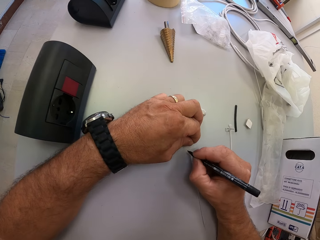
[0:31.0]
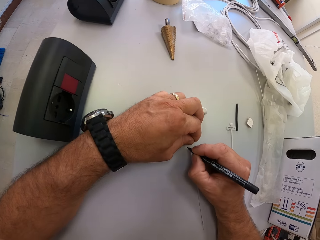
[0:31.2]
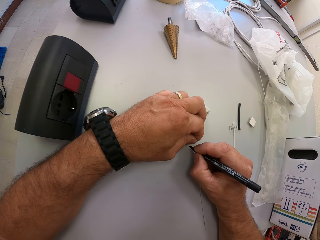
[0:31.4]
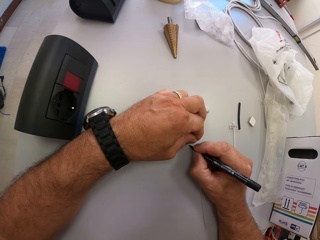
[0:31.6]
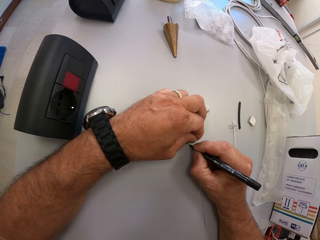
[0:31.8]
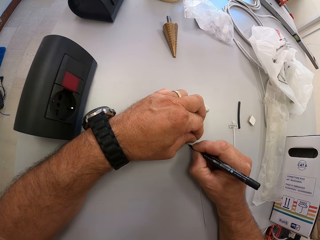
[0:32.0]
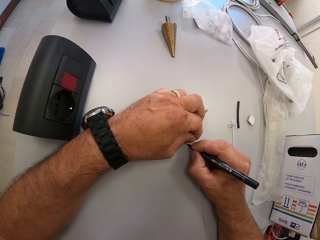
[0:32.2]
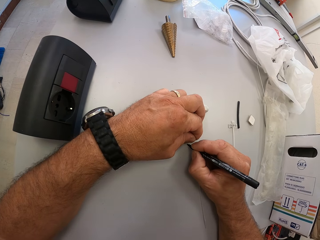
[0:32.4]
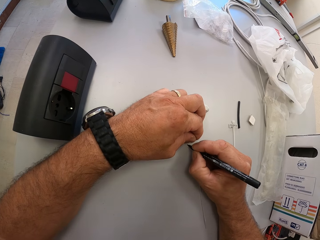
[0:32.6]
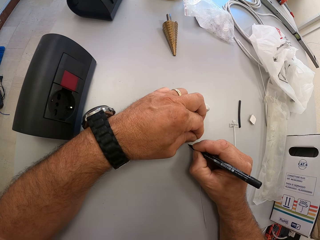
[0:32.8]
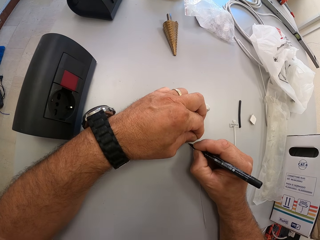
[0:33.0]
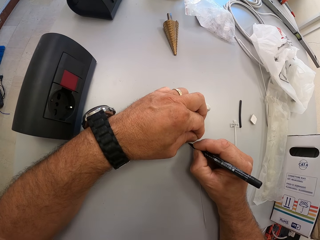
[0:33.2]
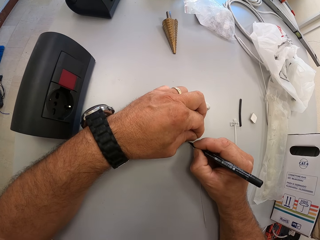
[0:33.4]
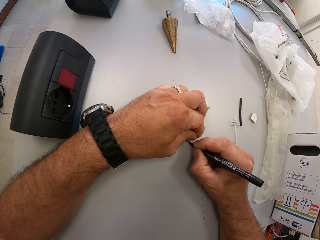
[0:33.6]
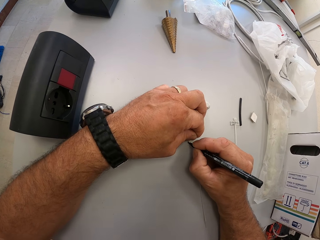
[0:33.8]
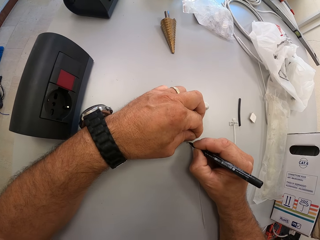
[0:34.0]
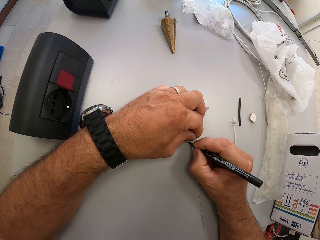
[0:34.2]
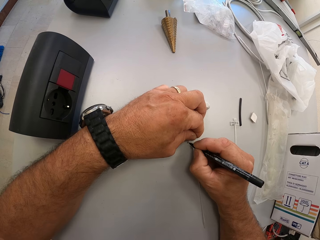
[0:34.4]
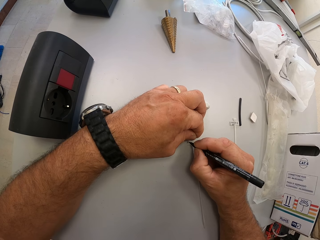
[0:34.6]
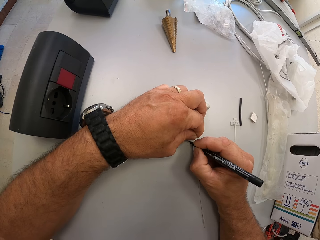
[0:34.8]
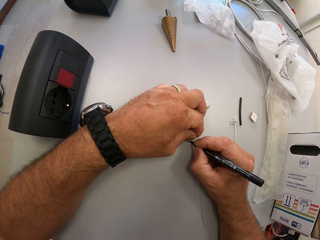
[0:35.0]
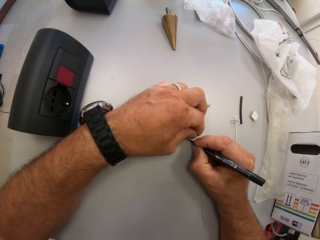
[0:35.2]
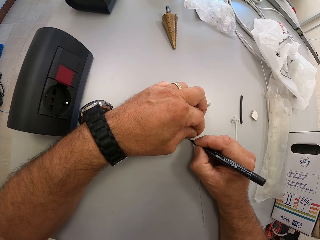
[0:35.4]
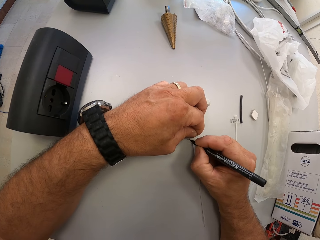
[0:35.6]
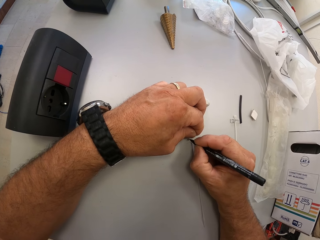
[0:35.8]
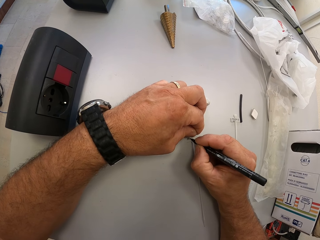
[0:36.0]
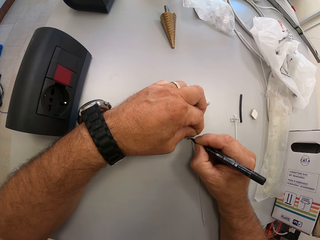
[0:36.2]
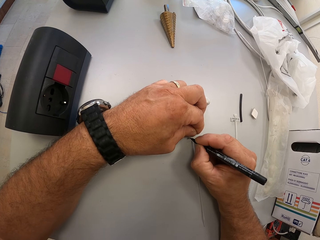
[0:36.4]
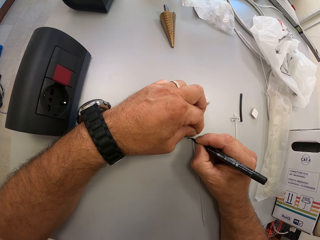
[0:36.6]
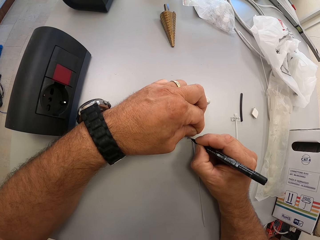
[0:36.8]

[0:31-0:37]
The camera wearer writes on the cable tie with his pen.

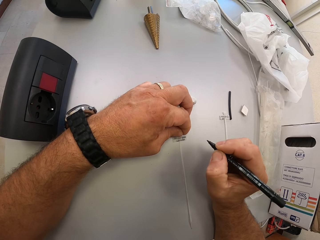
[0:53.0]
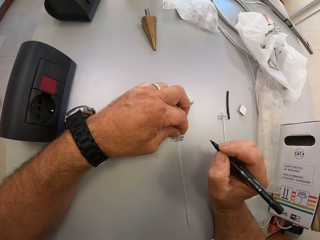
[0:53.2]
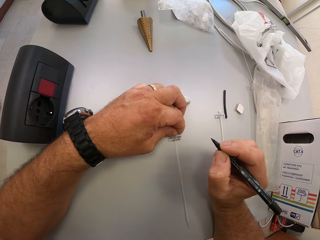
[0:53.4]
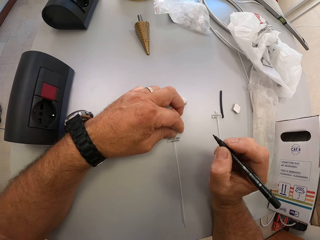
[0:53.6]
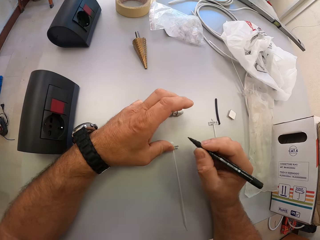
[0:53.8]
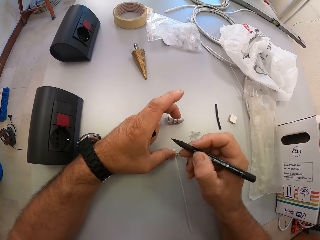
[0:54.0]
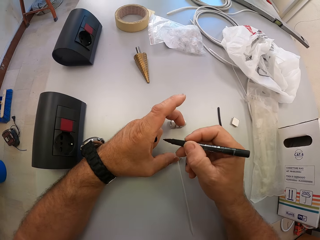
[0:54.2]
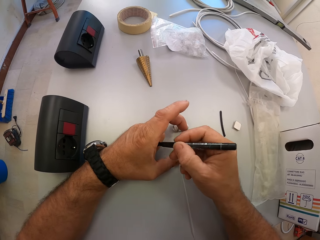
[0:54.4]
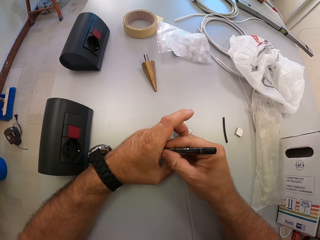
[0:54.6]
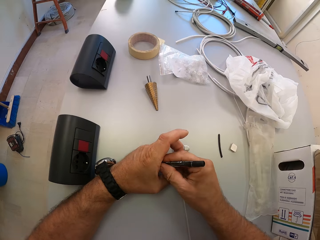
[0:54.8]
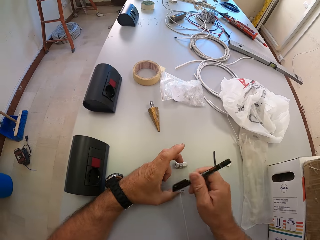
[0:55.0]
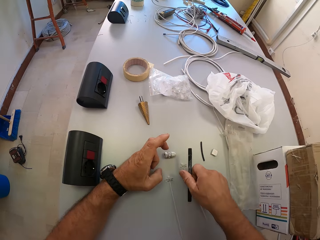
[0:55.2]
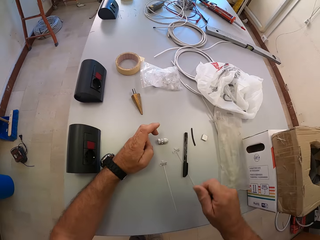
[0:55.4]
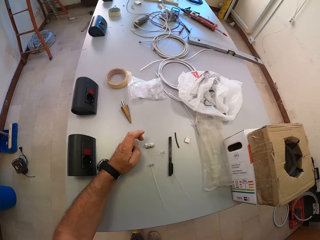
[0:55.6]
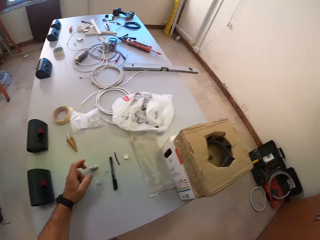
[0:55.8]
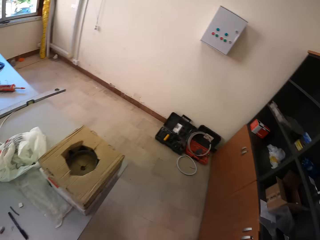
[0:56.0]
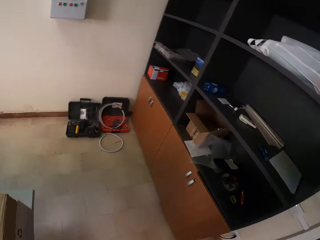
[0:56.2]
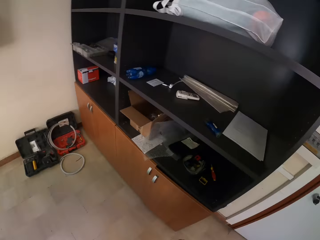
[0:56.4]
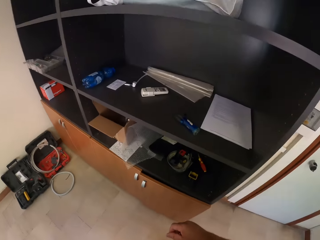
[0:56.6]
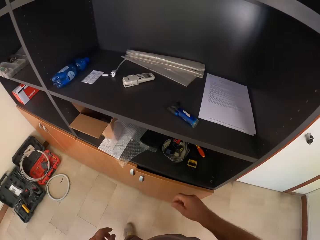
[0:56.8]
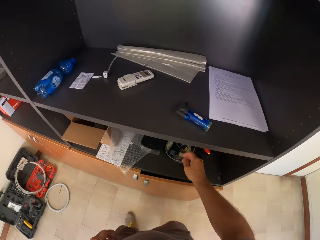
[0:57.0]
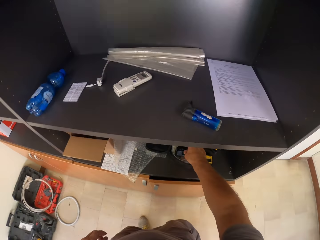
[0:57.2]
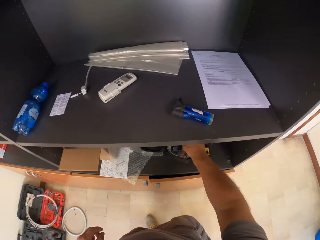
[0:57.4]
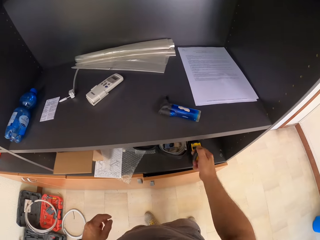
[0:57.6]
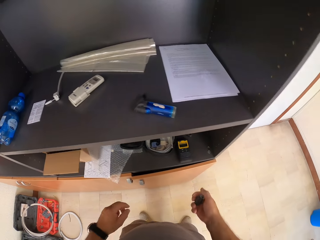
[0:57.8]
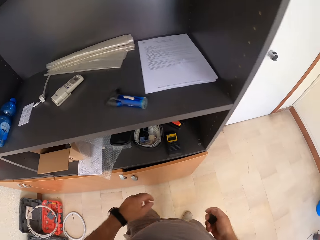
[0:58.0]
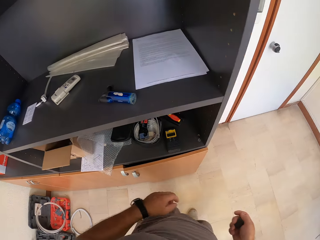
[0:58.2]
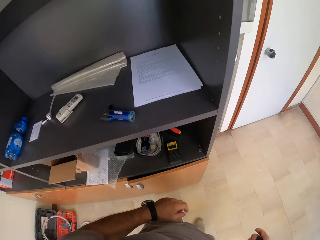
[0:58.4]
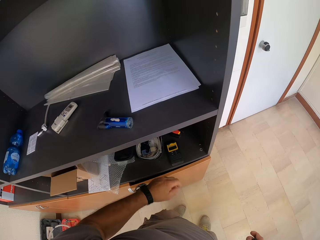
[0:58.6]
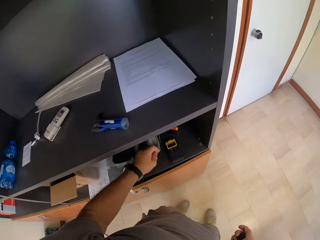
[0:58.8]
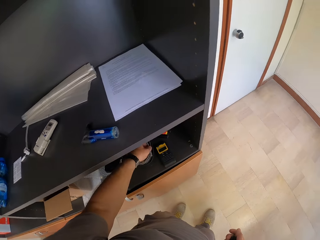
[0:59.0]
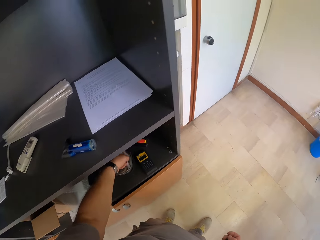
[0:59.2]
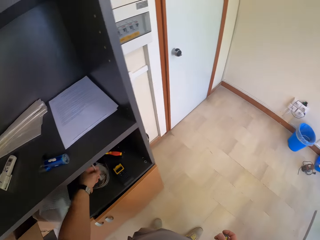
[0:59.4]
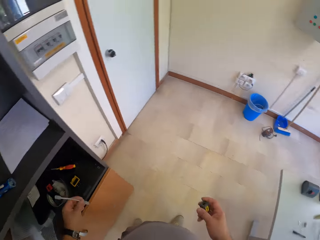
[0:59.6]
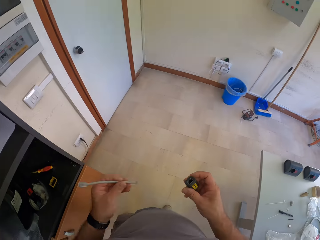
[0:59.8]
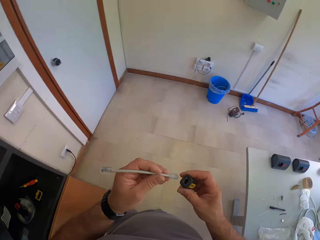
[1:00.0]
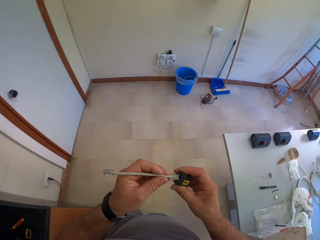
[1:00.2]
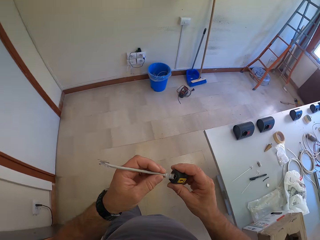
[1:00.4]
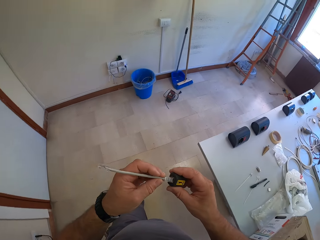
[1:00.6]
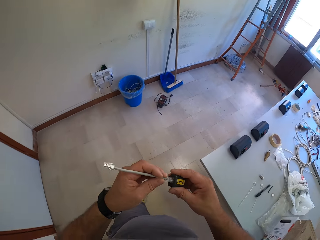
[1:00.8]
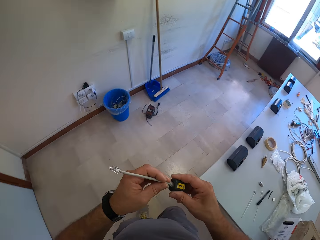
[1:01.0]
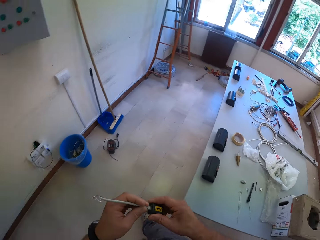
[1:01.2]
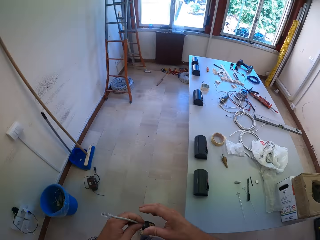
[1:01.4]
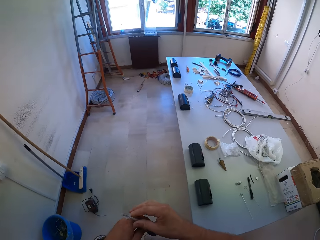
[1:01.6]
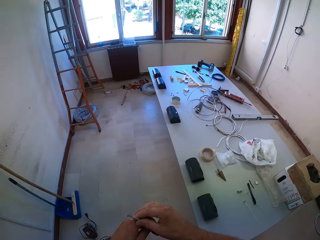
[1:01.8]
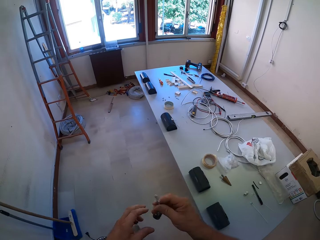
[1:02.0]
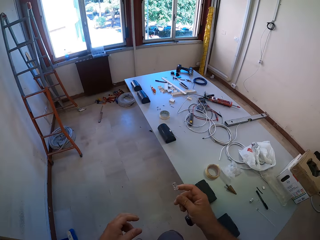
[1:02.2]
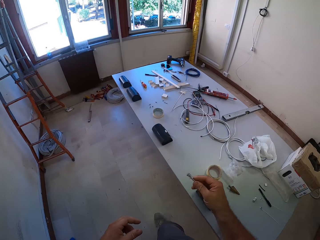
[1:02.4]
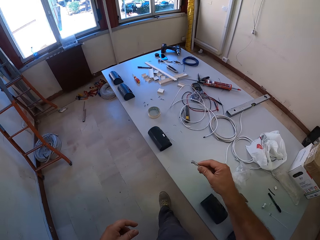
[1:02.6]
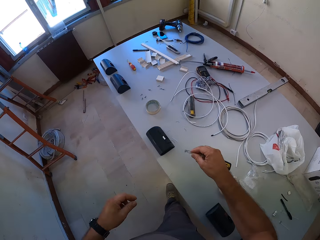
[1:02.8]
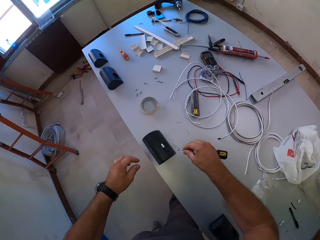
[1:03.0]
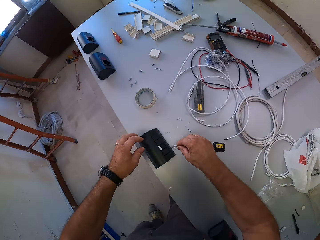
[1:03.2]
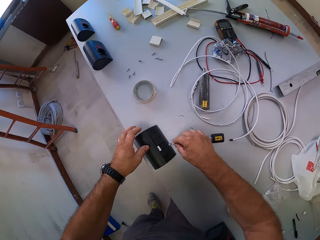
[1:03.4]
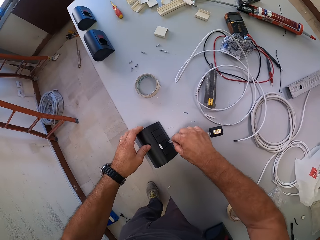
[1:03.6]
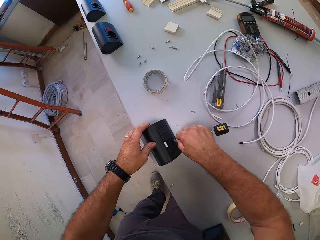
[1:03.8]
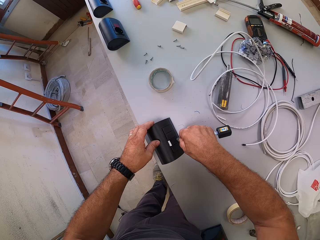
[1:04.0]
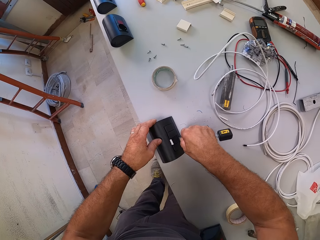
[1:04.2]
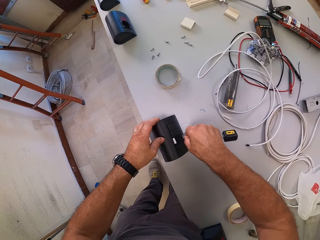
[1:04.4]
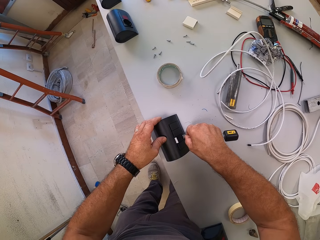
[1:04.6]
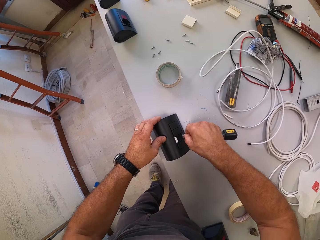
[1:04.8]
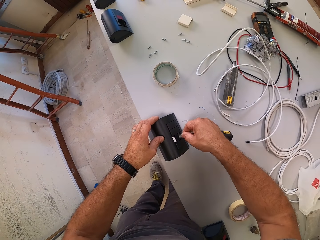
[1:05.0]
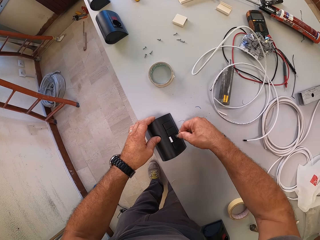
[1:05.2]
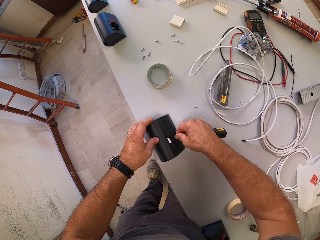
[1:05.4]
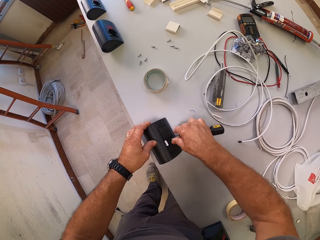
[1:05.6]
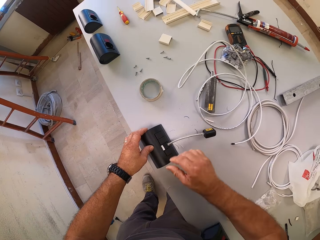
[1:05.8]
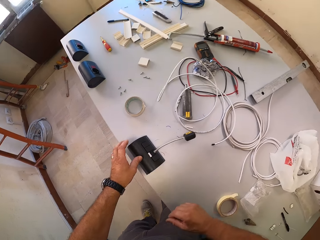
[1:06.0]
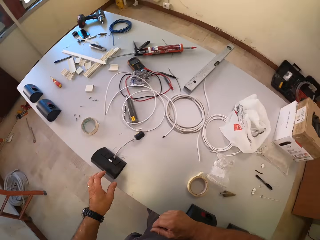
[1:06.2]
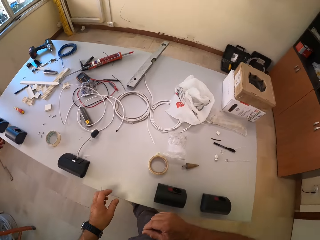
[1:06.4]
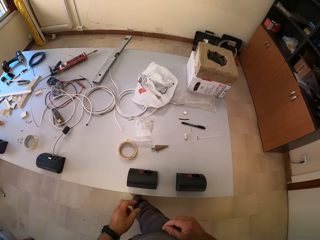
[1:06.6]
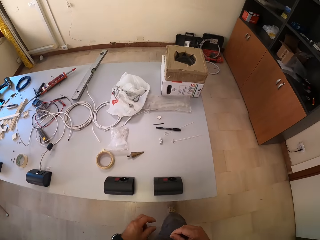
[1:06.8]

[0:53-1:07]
The camera wearer covers his pen. He drops his pen on the table. He moves towards a shelf in the room. He stands in front of the shelf. He picks up a cable coupler from the shelf with his right hand. He picks up an ethernet cable from the shelf with his left hand. He inserts the cable in the cable coupler. He moves towards the table in the room. He holds the cable. He touches the ethernet socket. He inserts the cable with the coupler into the power socket or the ethernet socket. He moves towards the shelf in the room. He moves away from the socket.
